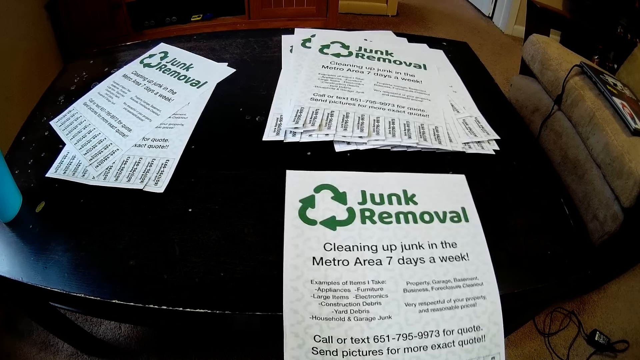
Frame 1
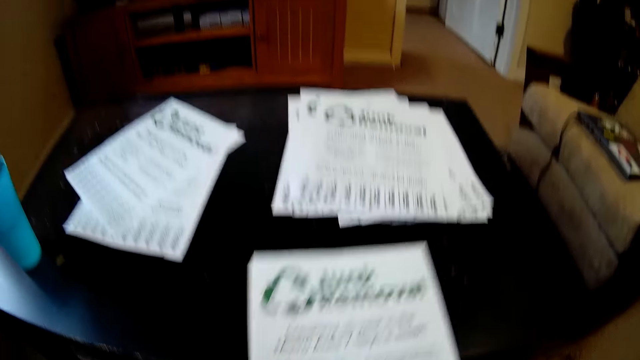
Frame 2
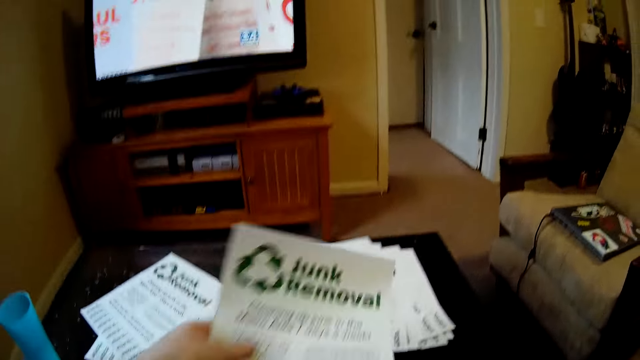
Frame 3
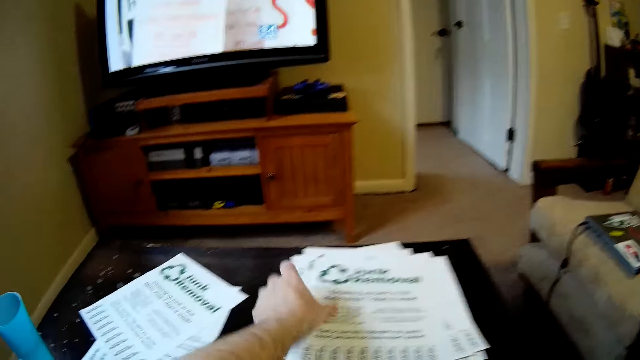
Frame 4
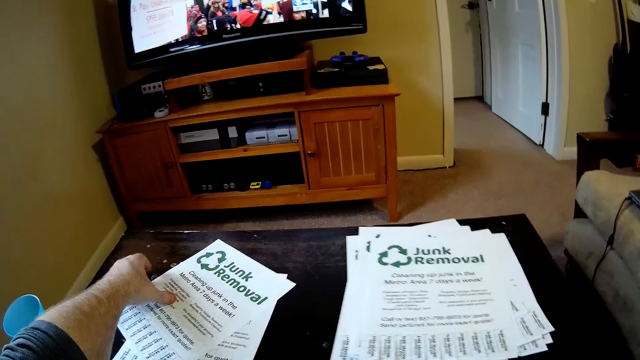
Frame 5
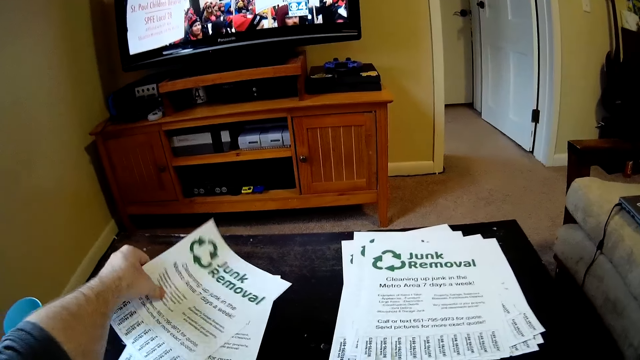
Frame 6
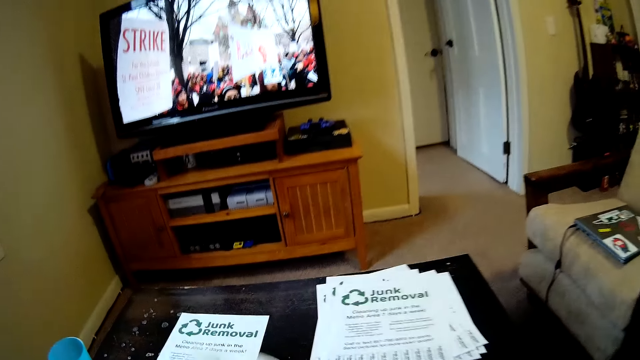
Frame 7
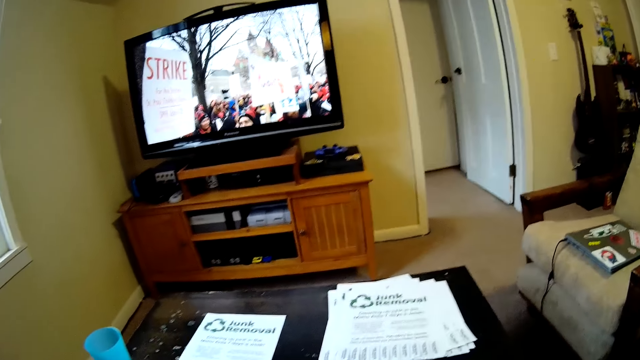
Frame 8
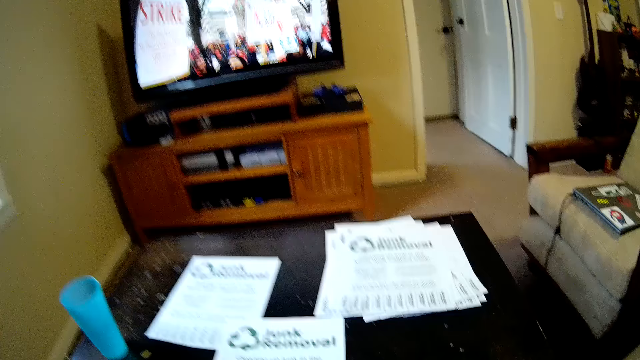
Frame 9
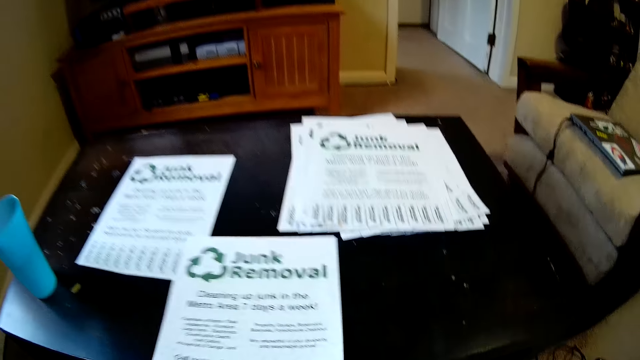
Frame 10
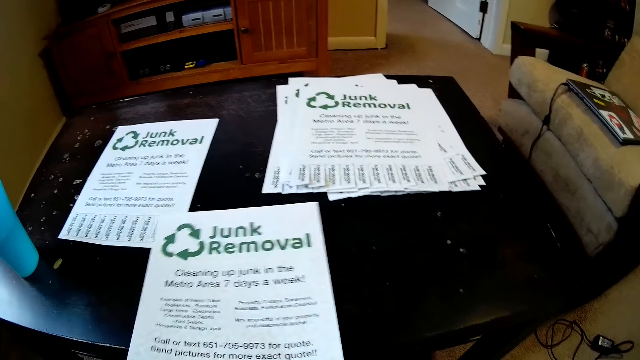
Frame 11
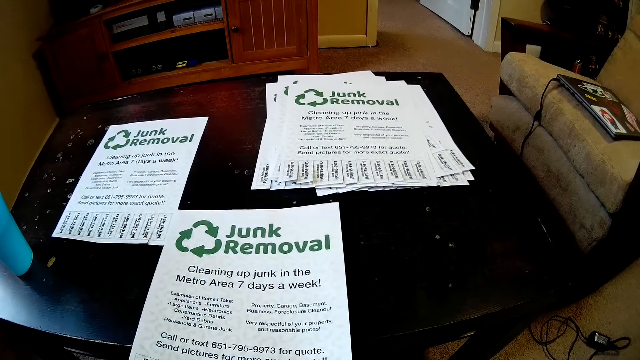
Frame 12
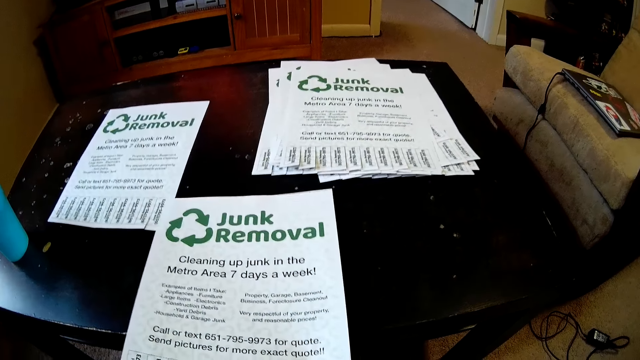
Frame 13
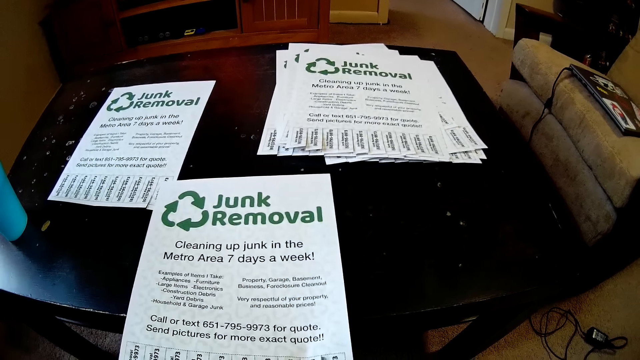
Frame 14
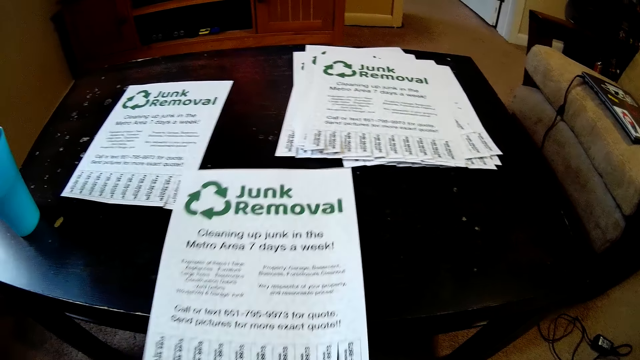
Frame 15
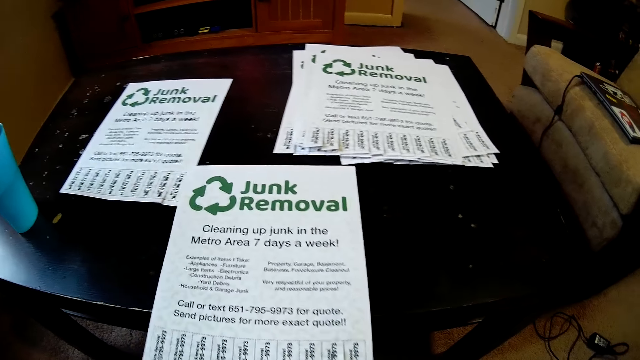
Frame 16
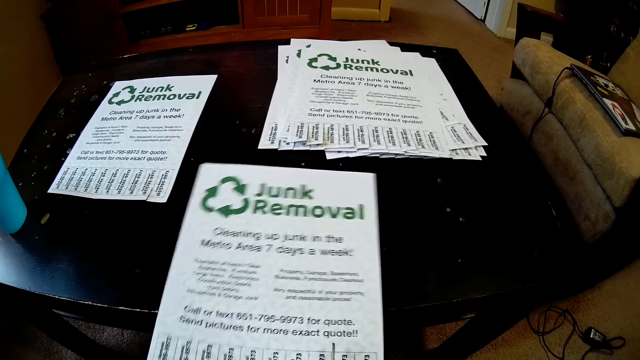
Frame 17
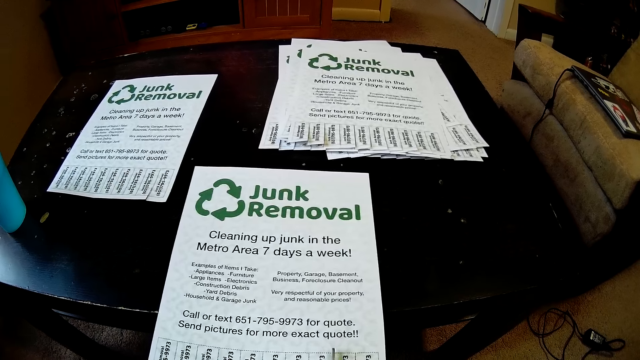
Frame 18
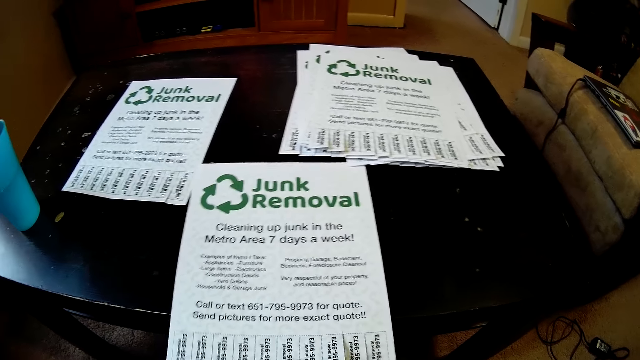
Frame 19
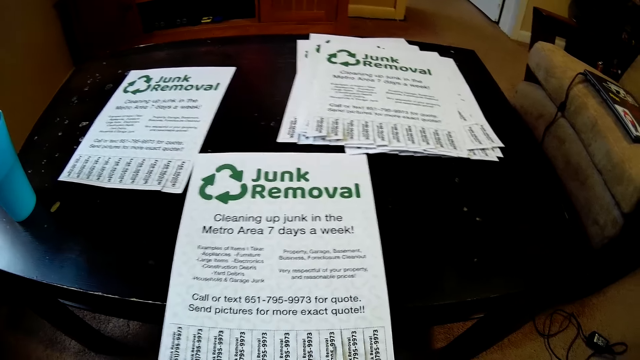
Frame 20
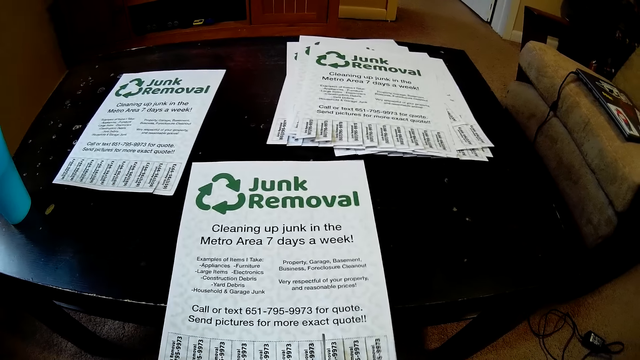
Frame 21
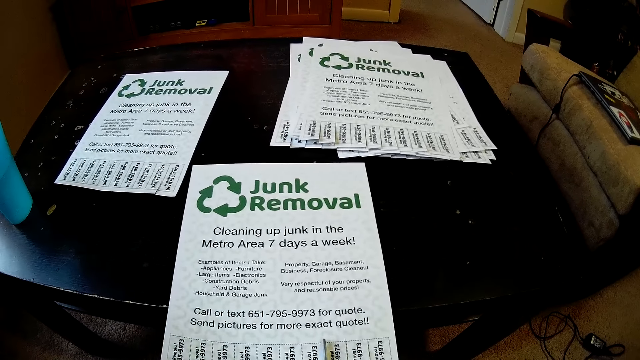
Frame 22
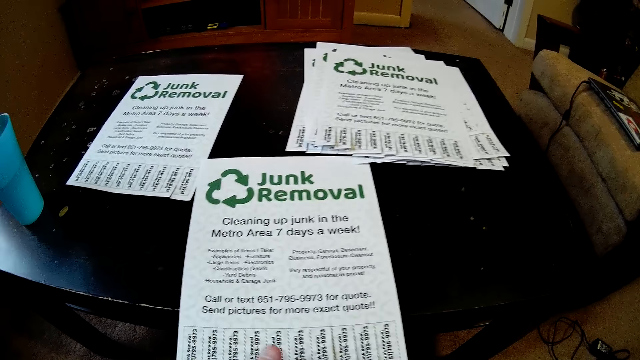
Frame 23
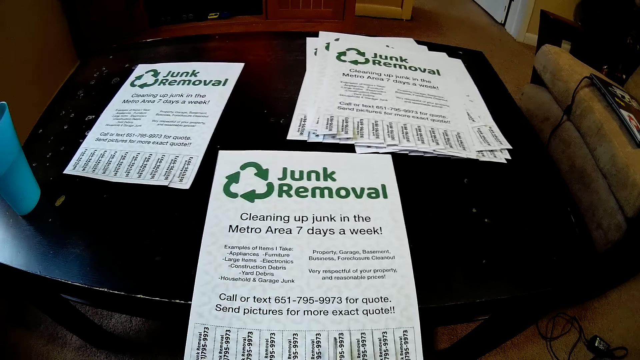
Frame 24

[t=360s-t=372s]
The camera wearer places the piece of paper on top of another. They pick a paper from the others. They place the piece of paper on the table. They cut a piece of paper with a pair of scissors.

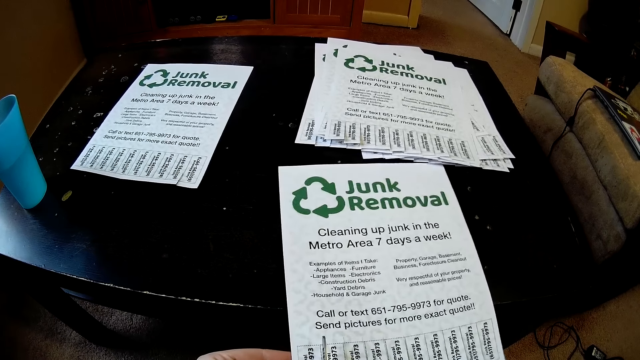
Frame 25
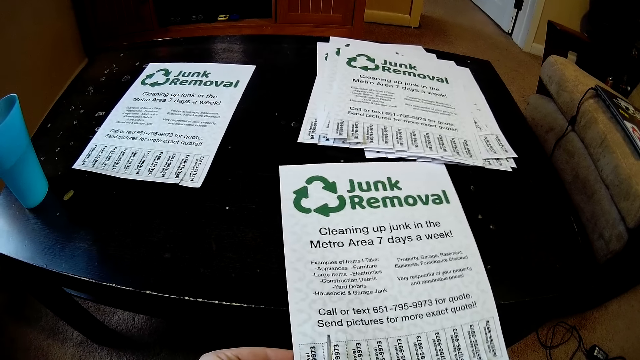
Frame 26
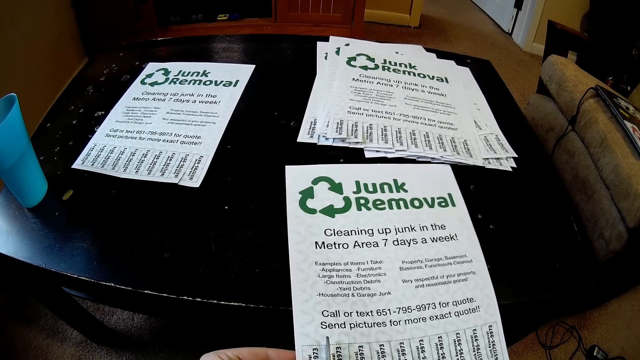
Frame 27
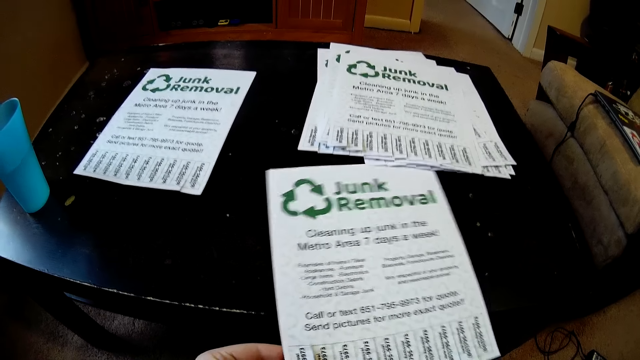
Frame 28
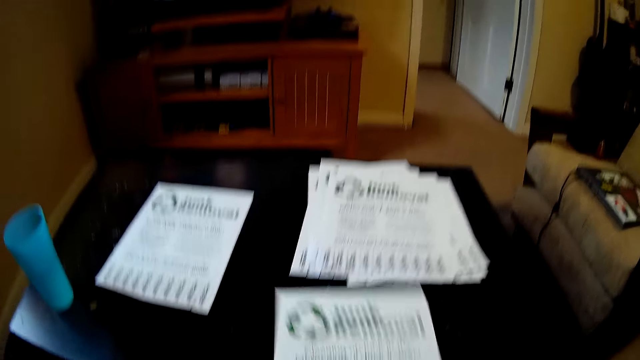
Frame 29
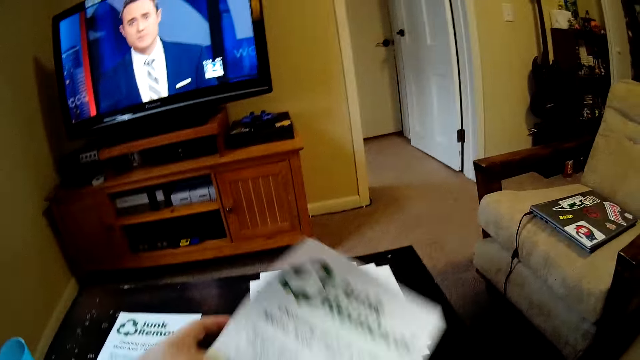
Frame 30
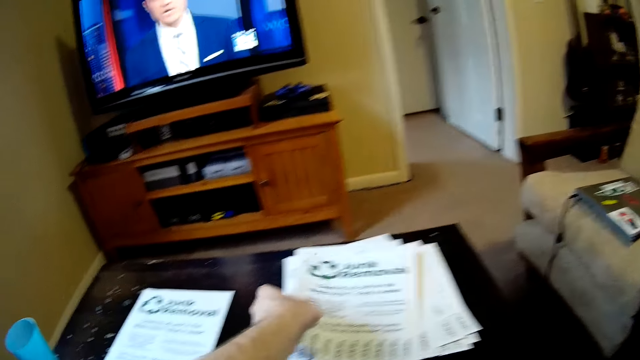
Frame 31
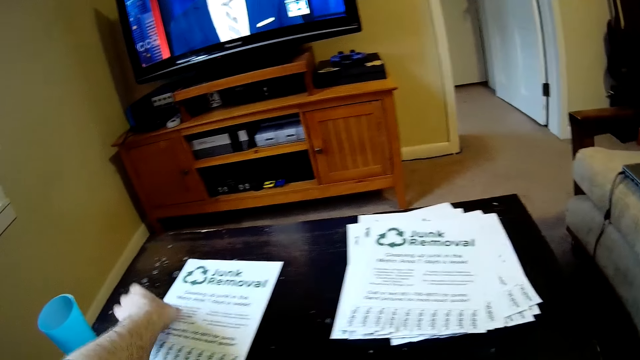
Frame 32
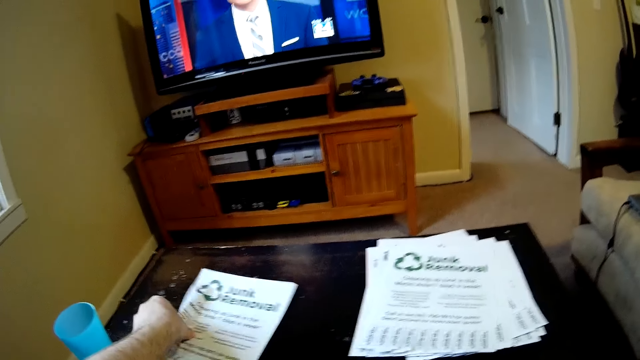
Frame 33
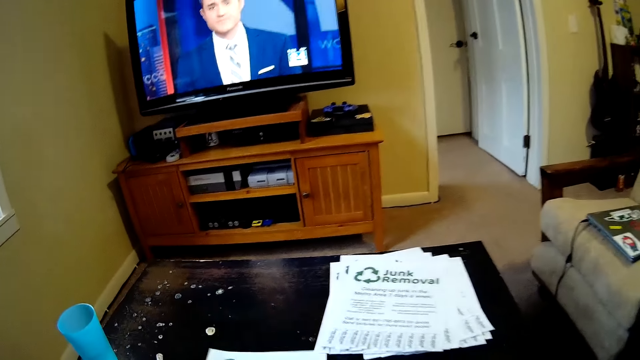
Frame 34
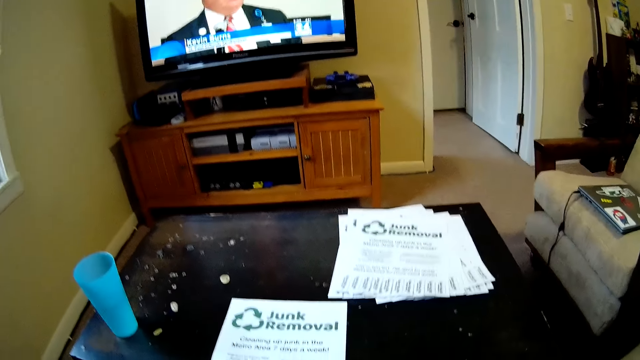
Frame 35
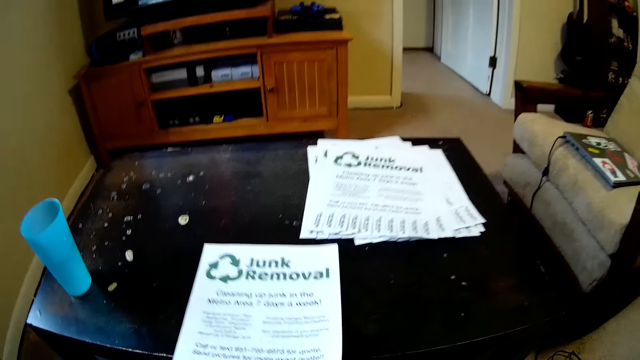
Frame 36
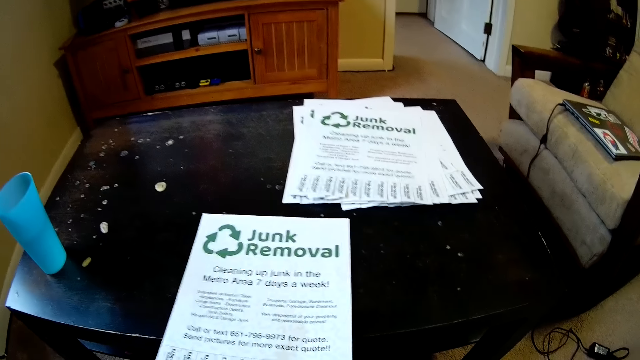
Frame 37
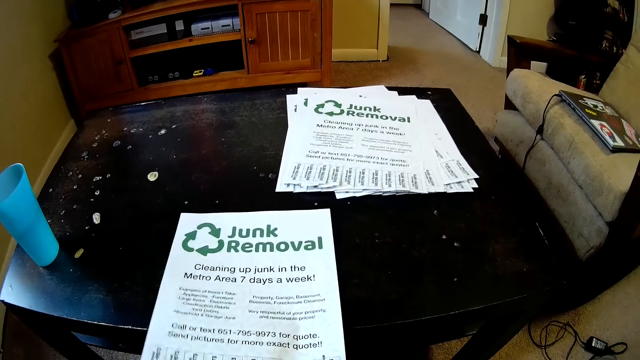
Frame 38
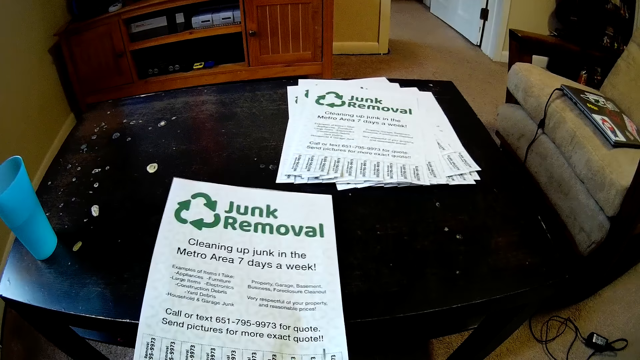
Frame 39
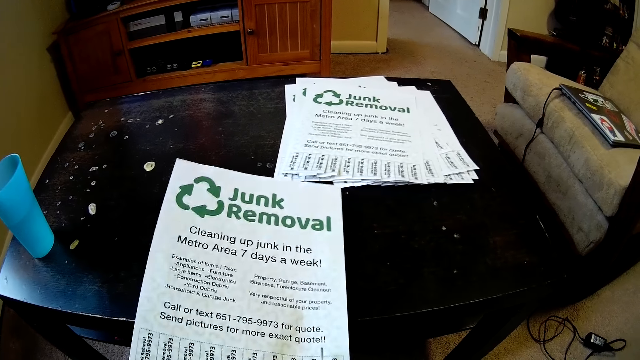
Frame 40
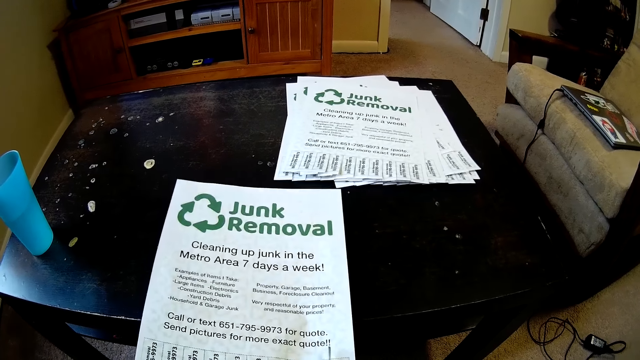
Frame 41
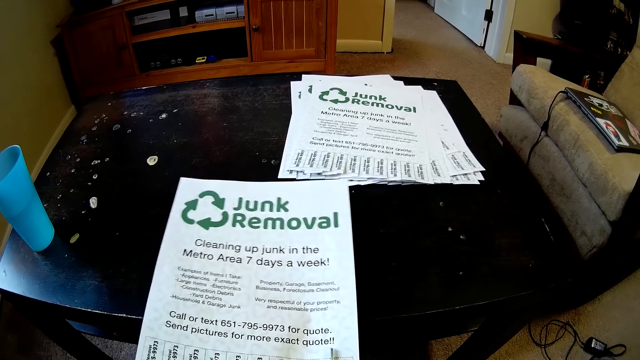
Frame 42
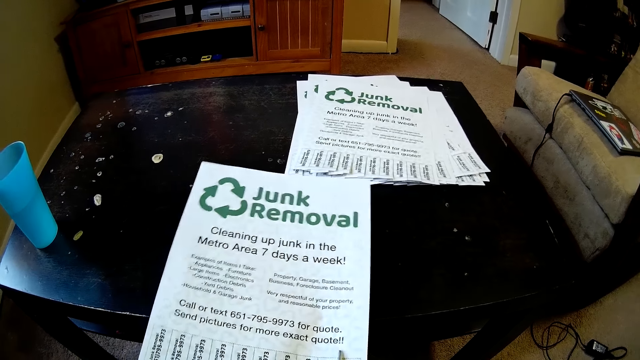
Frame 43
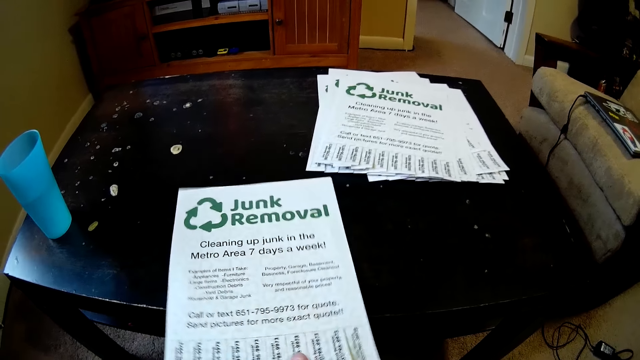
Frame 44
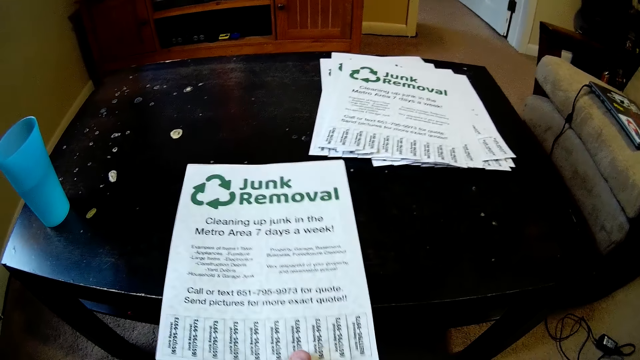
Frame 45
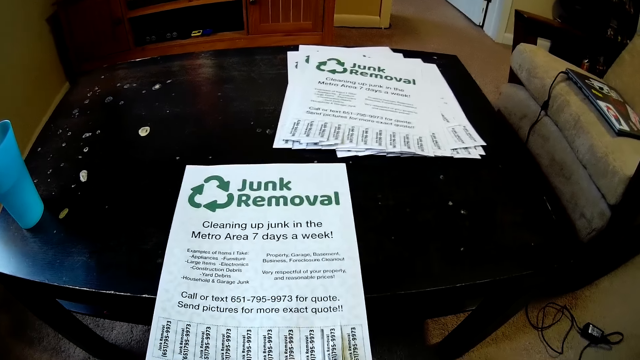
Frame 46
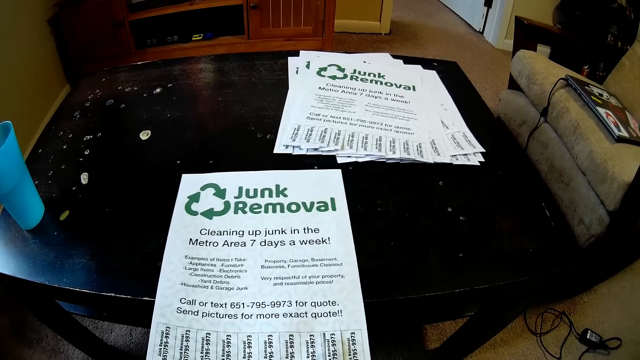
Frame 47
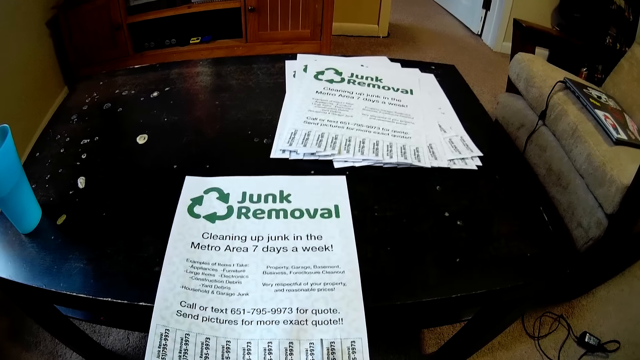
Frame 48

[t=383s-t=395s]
The camera wearer places the piece of paper on top of another. They pick a paper from the table. They move the piece of paper on the table. They cut a piece of paper with a pair of scissors.
